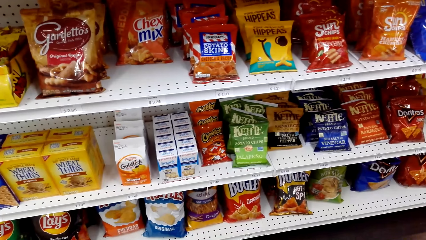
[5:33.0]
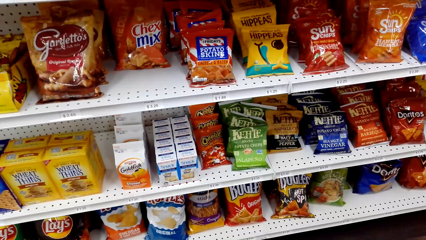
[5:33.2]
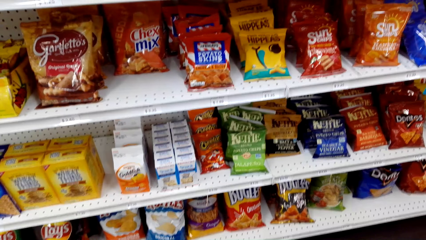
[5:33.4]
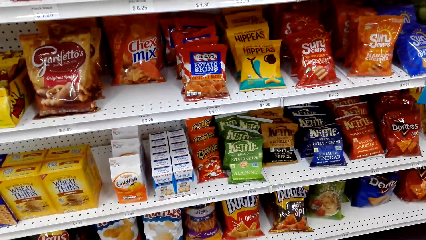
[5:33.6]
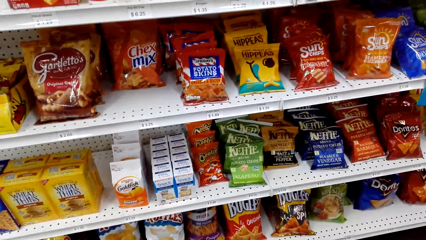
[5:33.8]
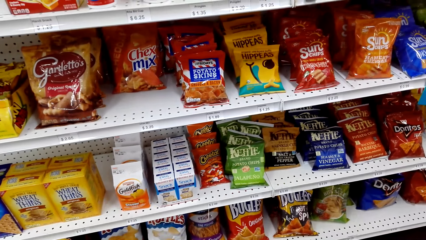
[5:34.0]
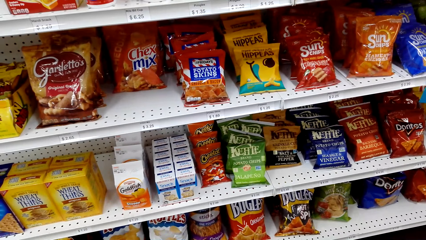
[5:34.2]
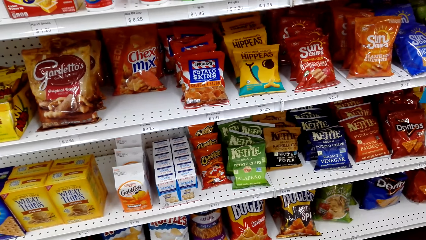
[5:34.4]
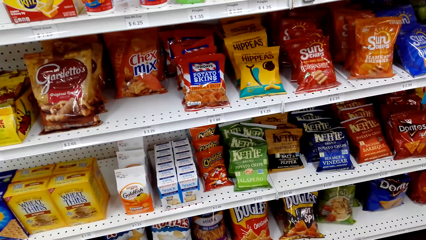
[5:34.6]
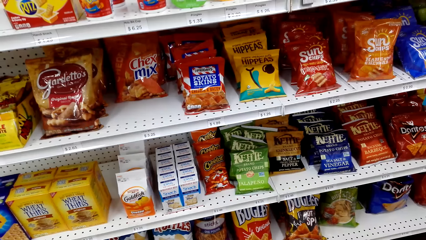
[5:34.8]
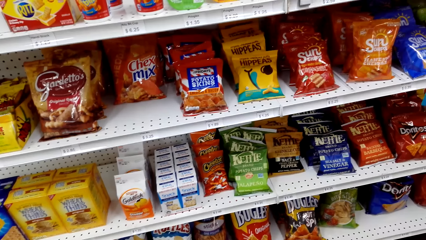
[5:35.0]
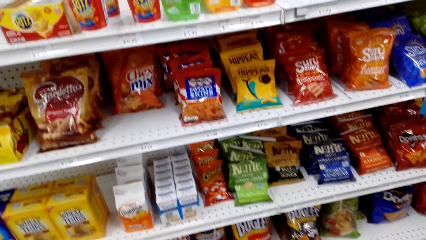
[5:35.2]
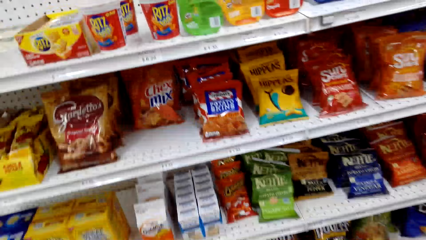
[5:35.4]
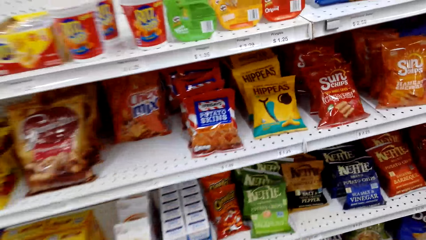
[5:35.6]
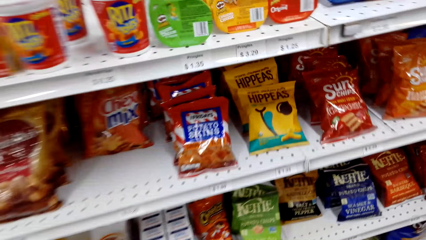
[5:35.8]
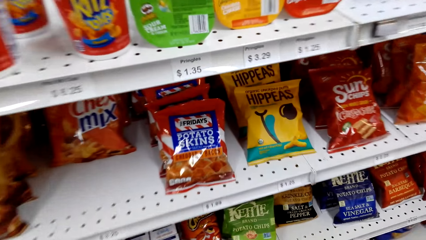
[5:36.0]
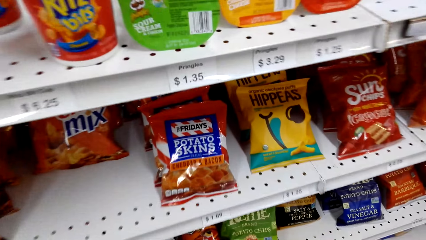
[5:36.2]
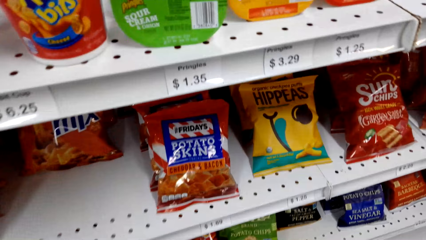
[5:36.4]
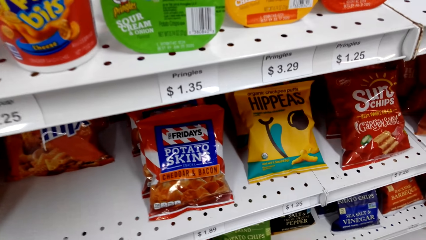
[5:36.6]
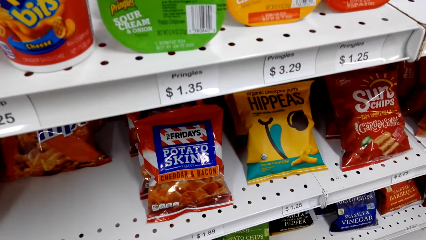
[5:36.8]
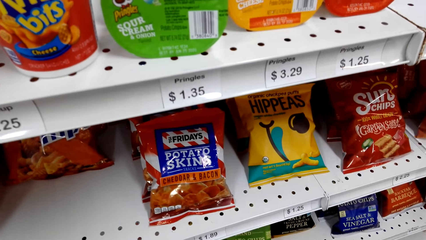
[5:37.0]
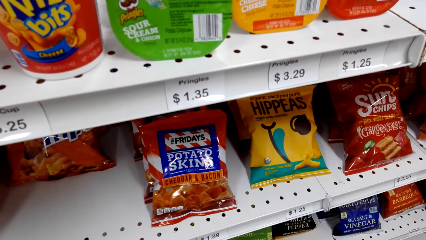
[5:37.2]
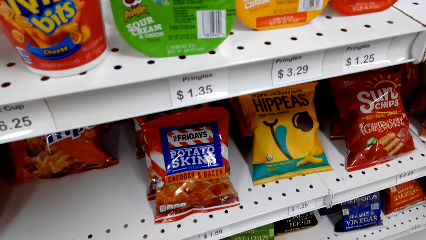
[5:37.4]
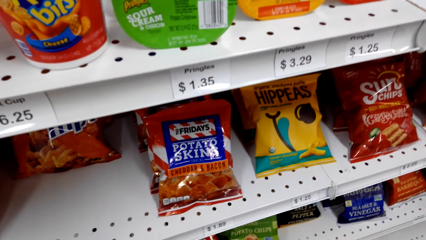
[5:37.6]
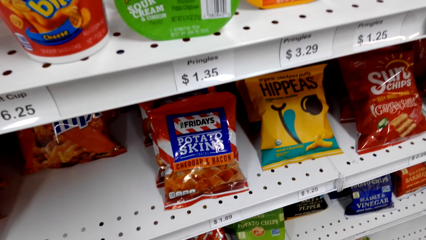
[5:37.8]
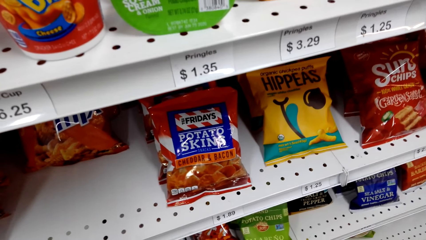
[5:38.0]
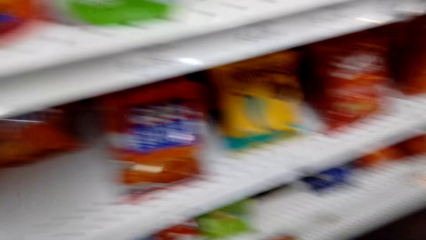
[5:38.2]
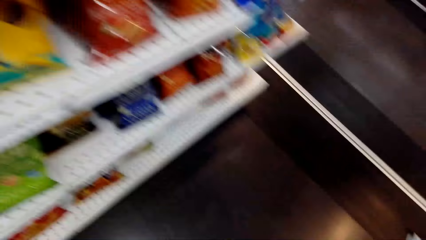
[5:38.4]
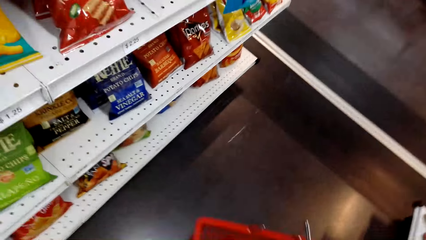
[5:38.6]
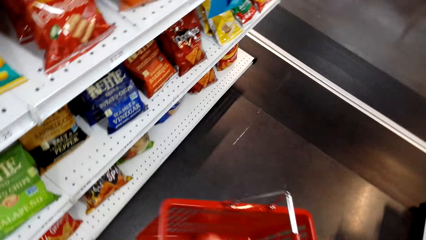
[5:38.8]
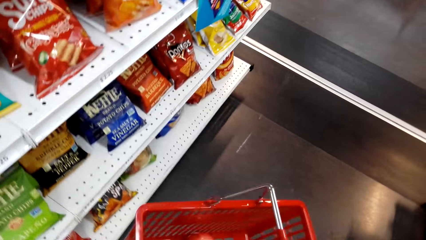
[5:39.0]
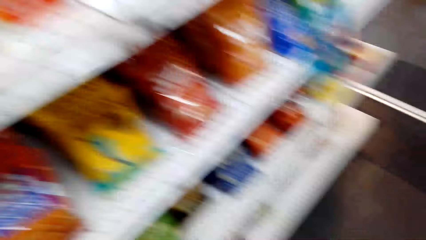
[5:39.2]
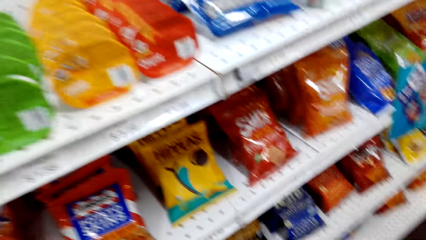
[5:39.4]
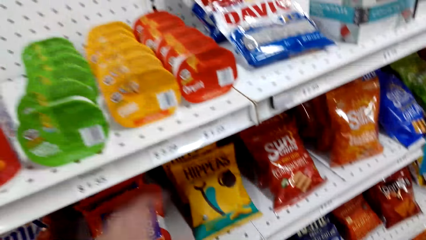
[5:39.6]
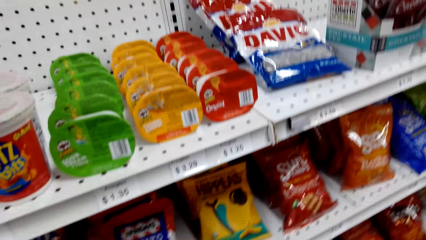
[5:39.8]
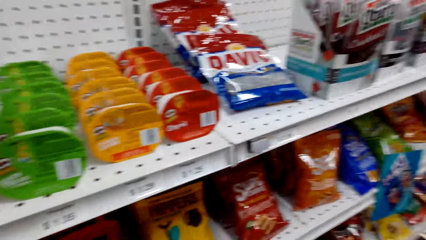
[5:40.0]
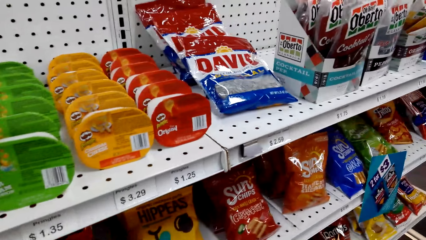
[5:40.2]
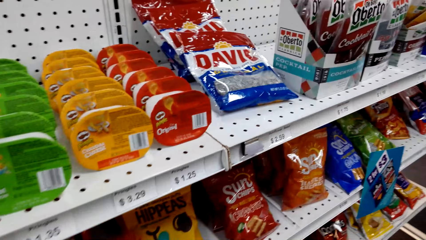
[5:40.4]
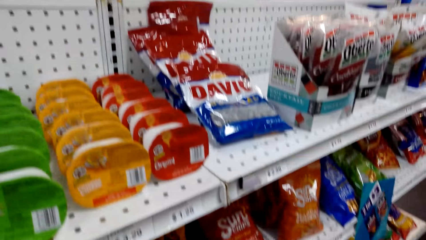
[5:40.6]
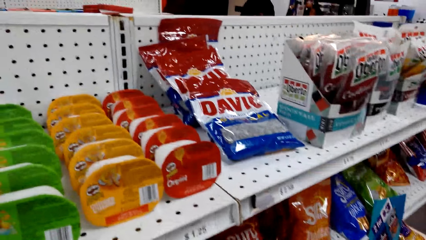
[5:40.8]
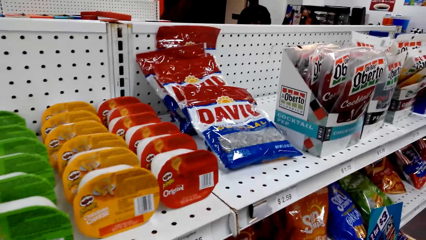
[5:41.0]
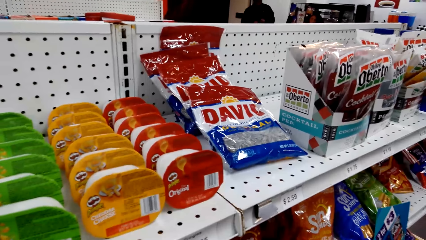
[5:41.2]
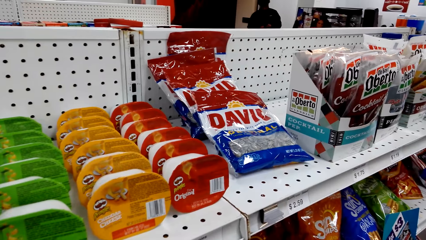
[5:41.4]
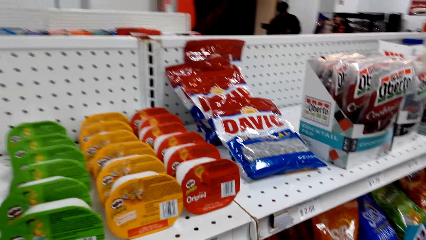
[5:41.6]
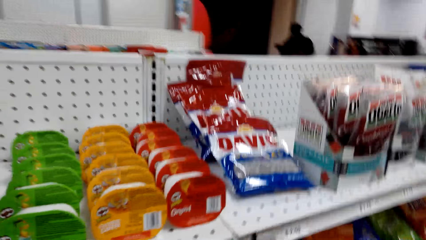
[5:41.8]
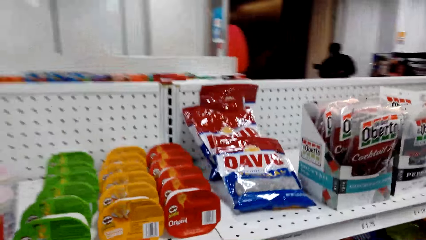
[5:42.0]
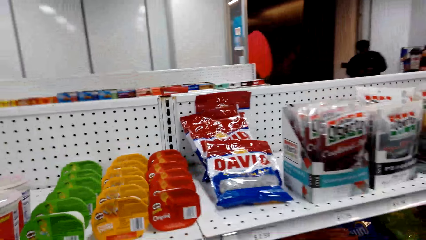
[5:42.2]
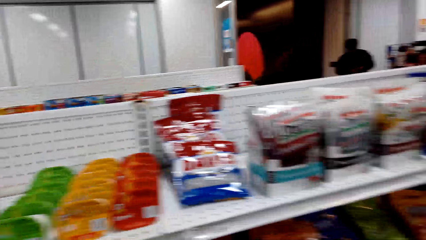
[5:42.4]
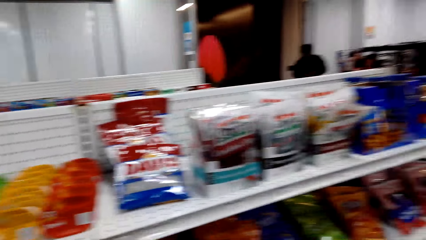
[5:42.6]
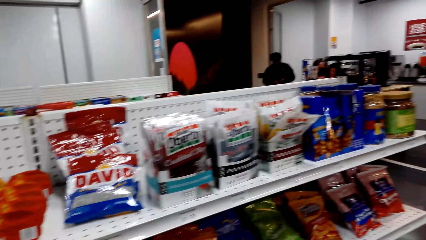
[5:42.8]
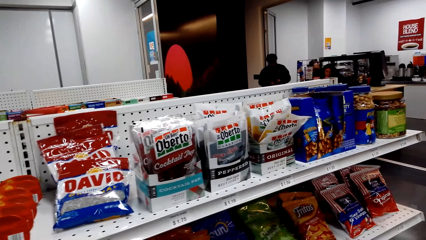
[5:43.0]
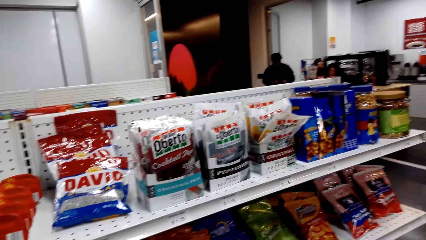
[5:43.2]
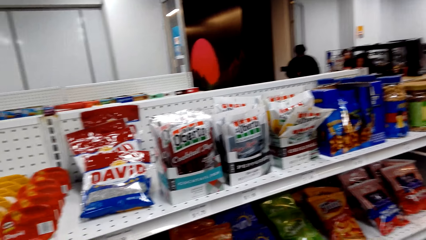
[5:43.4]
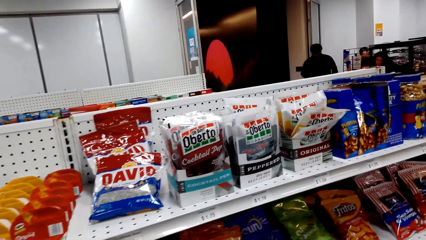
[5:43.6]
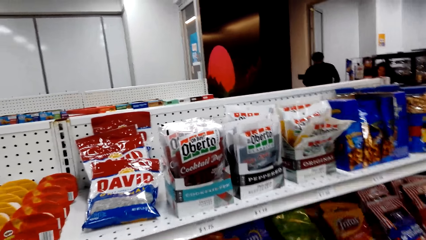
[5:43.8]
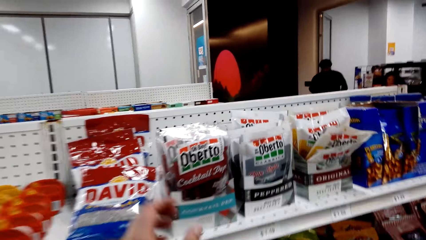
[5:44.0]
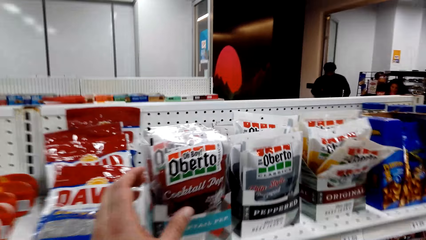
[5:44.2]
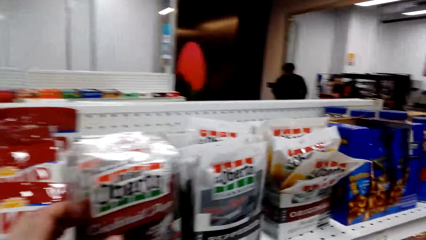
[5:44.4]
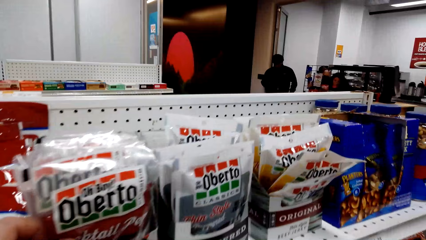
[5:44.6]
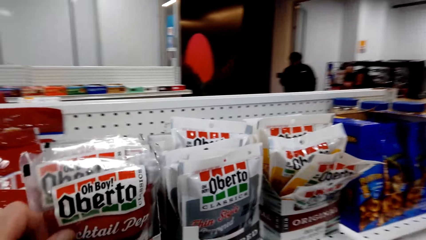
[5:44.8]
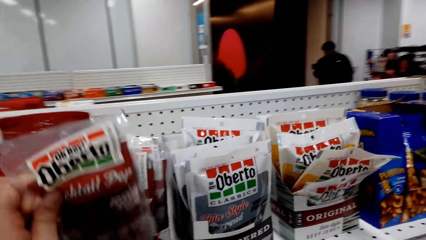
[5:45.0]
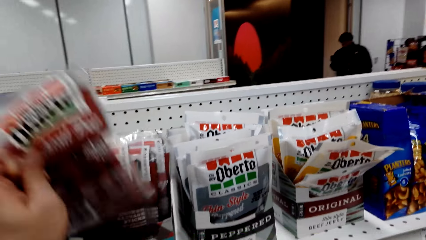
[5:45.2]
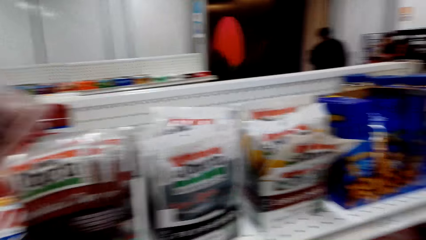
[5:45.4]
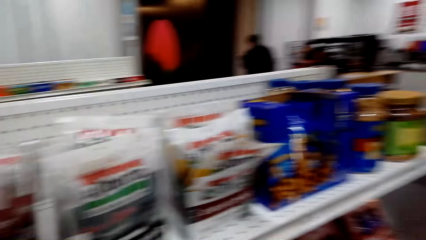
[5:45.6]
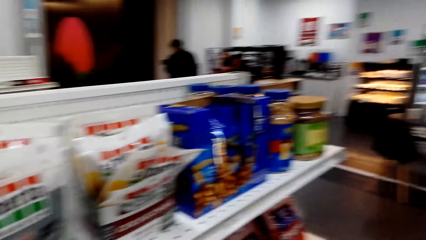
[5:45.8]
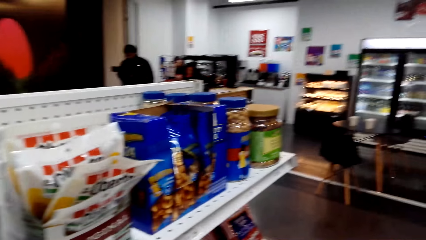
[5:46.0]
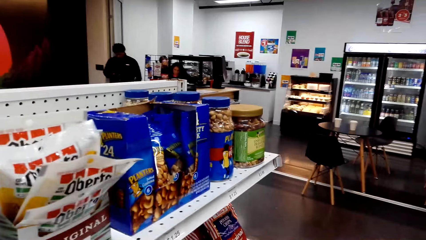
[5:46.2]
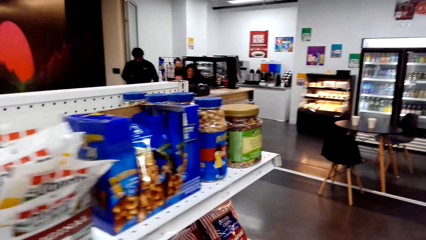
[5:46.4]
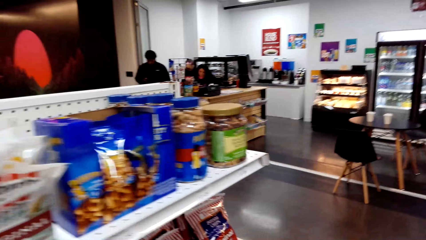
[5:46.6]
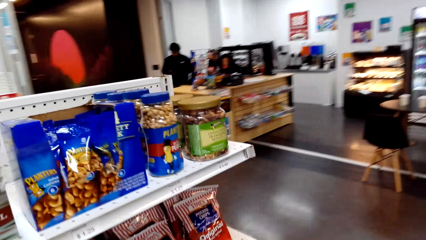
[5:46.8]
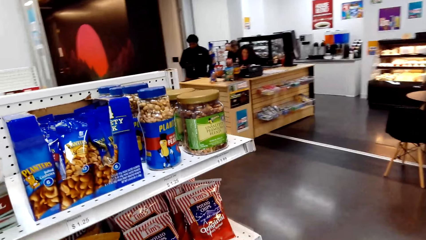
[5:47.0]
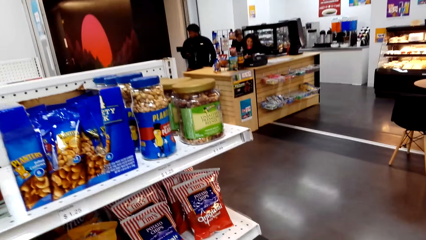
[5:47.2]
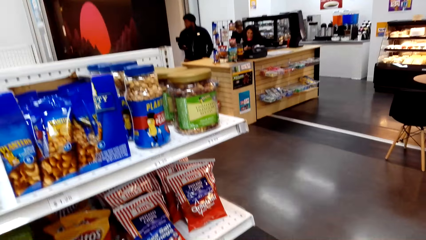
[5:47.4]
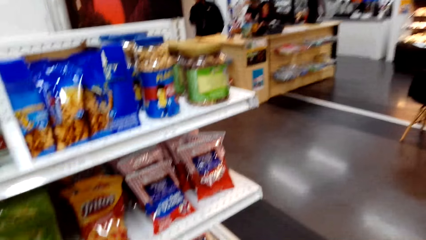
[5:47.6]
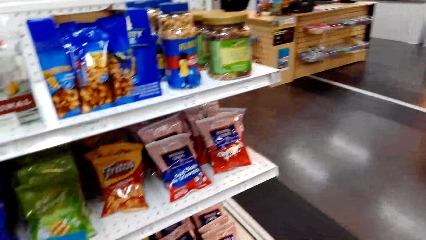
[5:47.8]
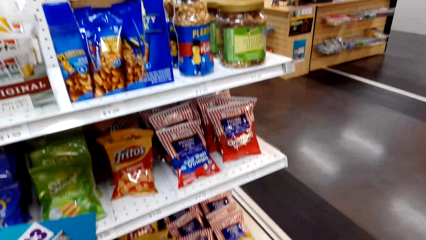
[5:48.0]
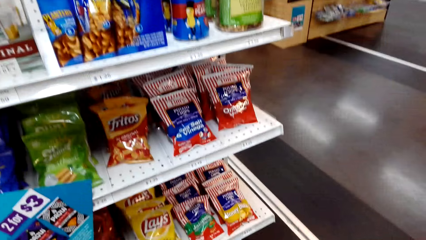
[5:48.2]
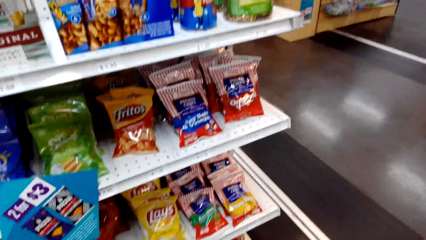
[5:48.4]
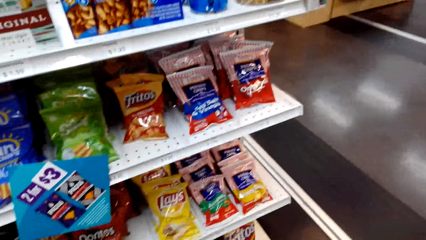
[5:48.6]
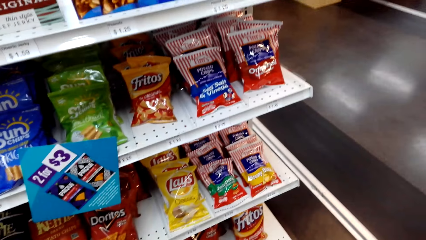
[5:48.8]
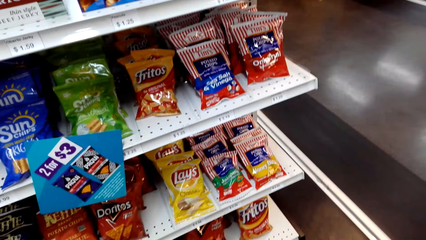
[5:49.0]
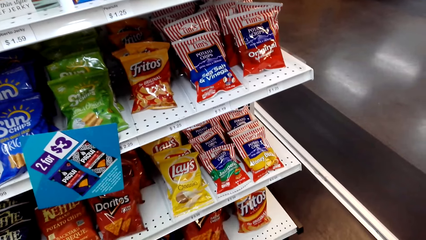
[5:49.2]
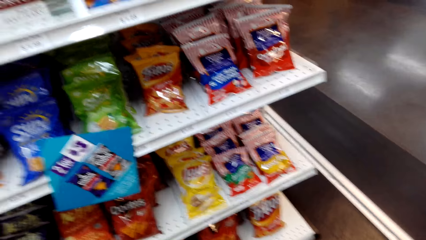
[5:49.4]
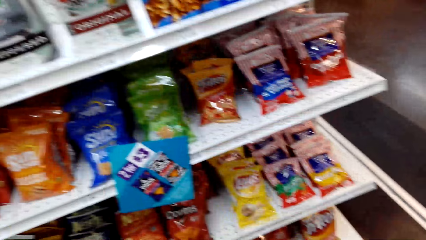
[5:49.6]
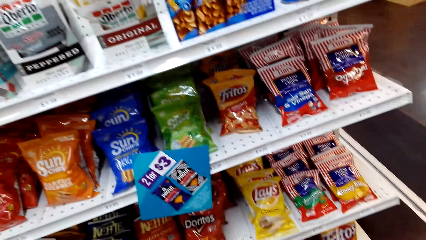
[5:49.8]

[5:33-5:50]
The camera wearer looks at items in the shelves. They pick up a packet of Hippeas. They pick up a packet of snack or Oberto. They place the Oberto in the basket trolley.
